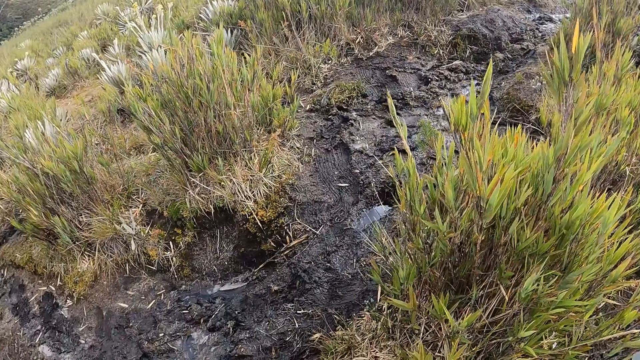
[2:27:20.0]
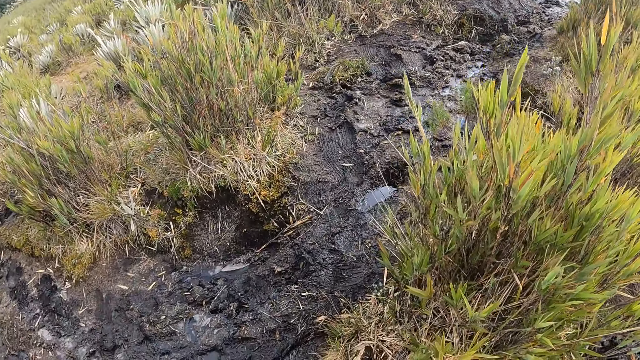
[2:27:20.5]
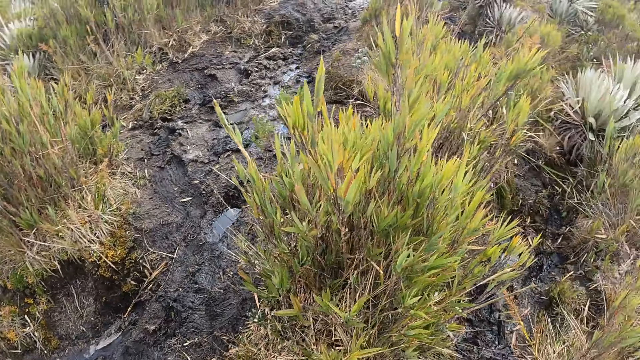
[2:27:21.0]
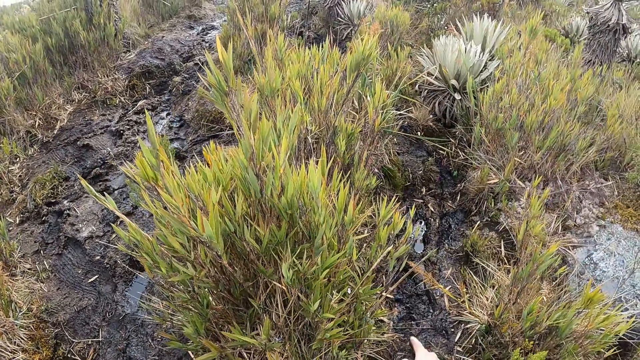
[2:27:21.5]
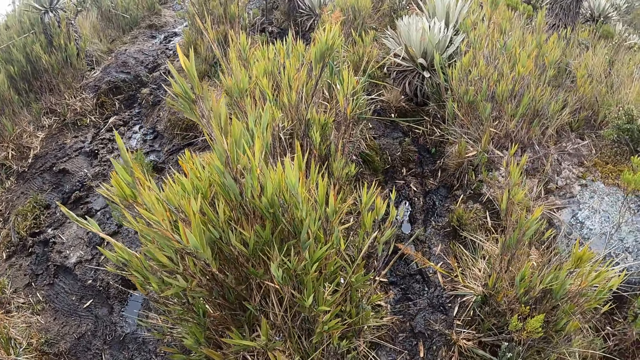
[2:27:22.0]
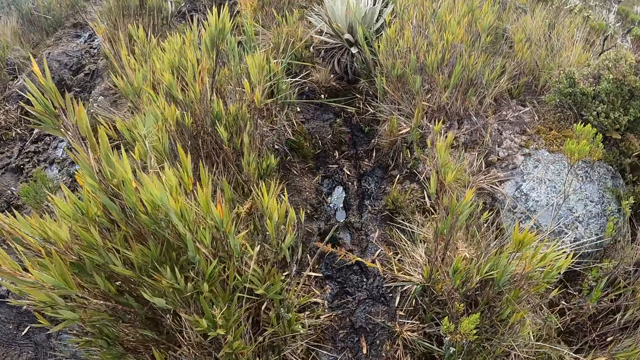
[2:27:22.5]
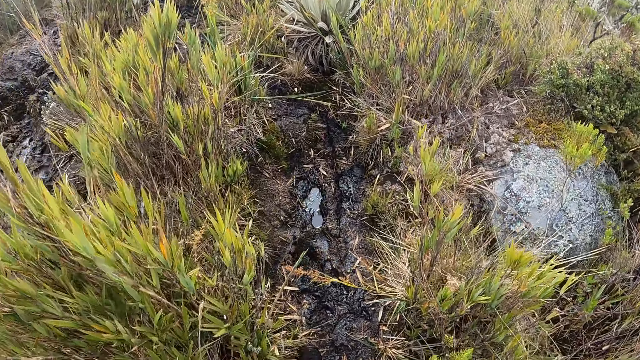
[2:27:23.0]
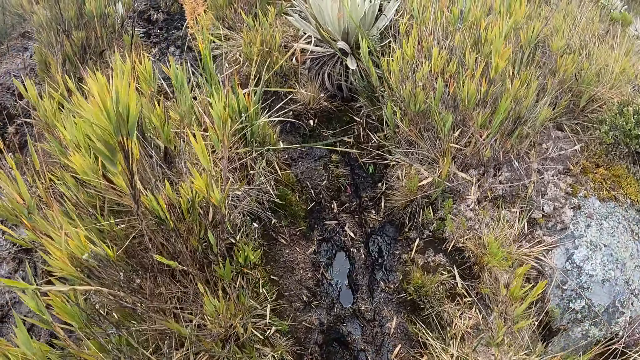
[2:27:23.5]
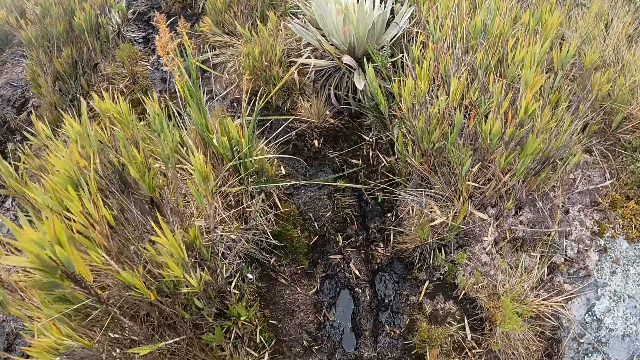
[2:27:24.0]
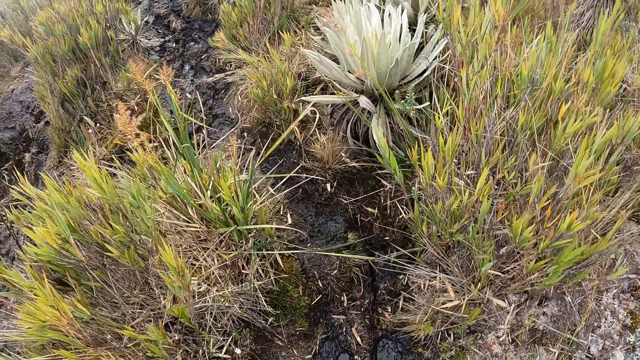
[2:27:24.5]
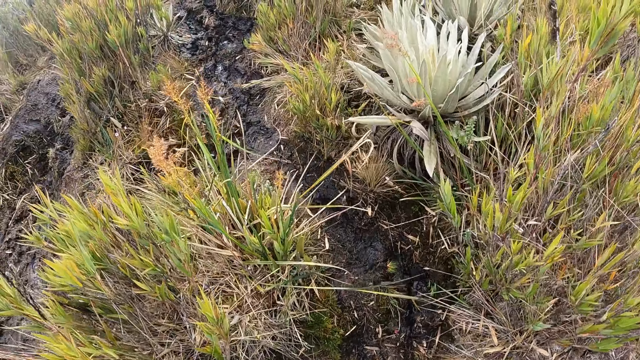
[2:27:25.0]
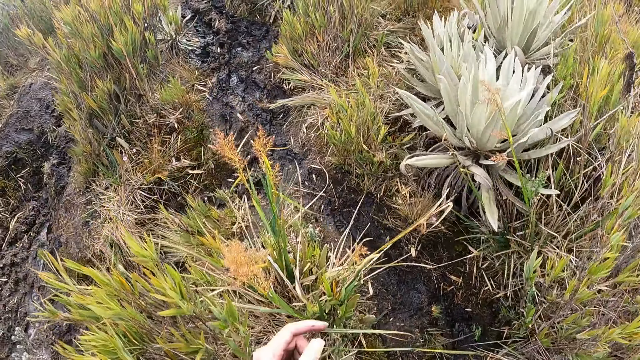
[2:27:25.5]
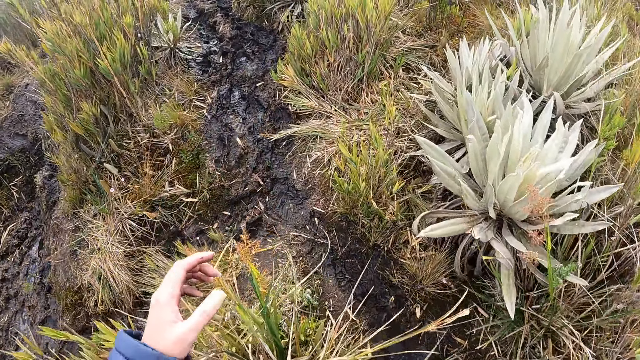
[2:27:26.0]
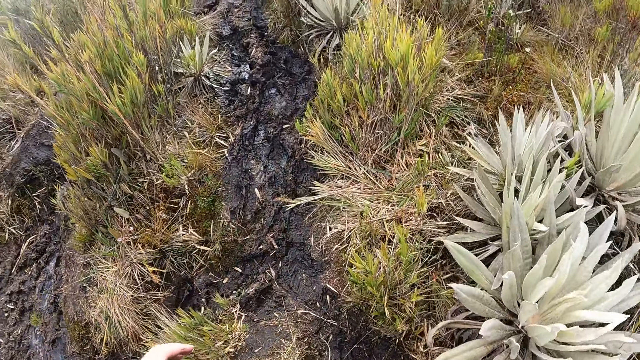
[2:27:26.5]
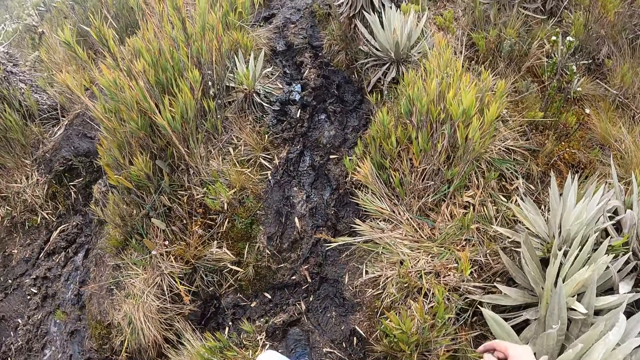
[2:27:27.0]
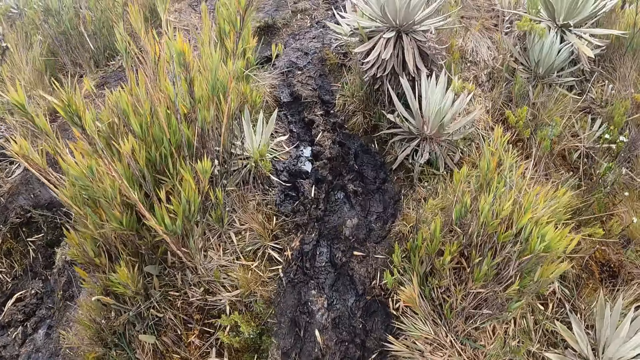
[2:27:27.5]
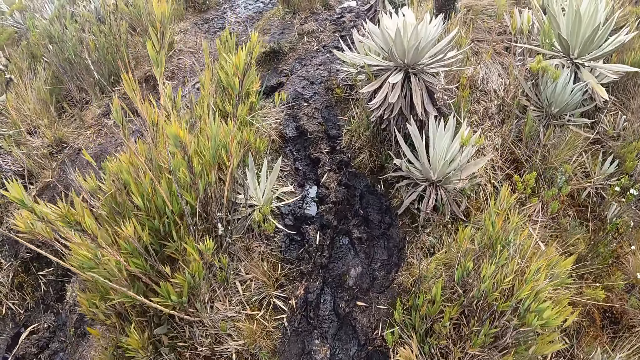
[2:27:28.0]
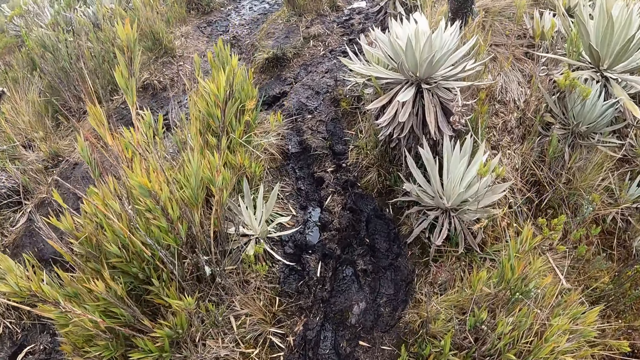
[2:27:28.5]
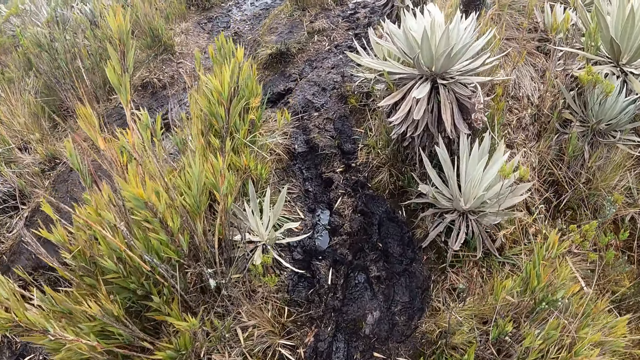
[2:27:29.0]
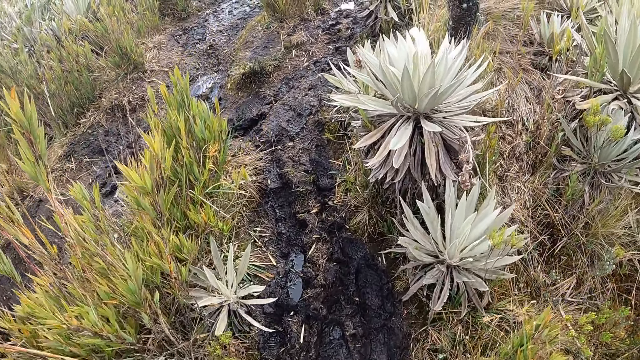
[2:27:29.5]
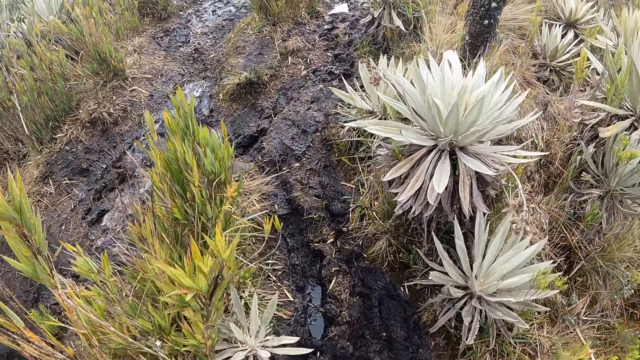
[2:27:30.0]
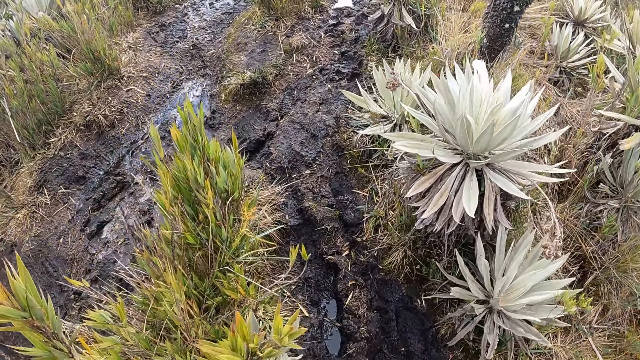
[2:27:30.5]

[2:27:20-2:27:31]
The camera wearer points at the ground. They hike up the hill. They walk on the pathway.

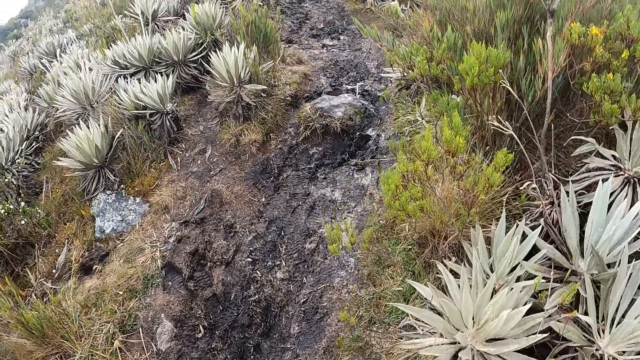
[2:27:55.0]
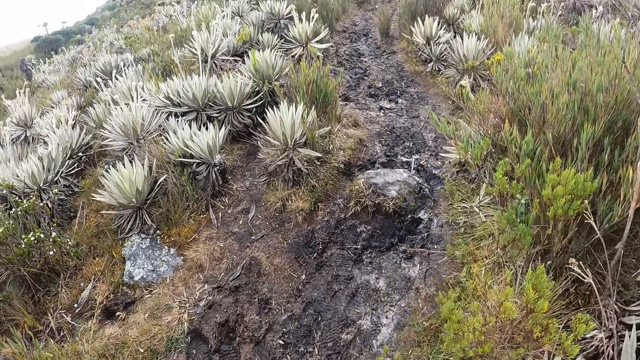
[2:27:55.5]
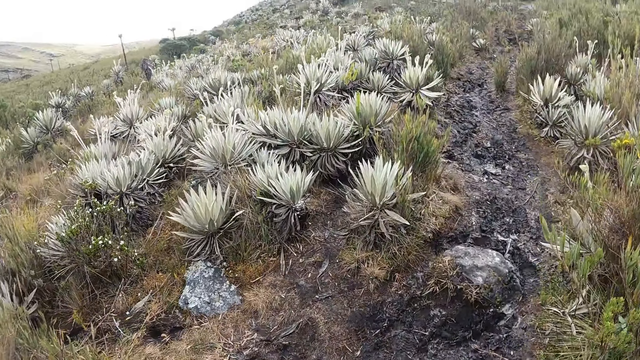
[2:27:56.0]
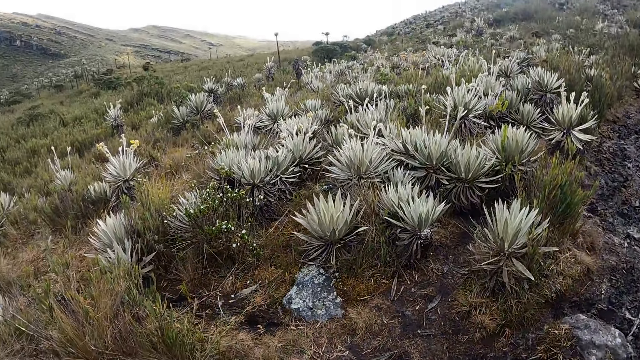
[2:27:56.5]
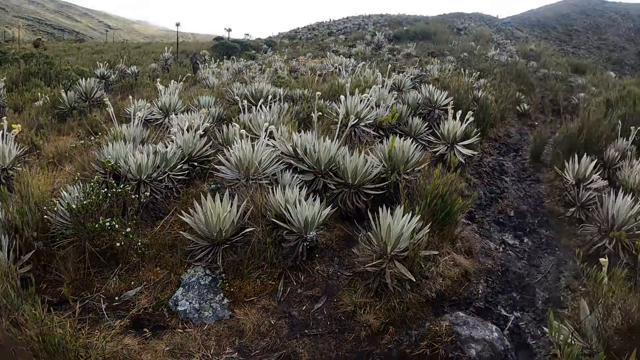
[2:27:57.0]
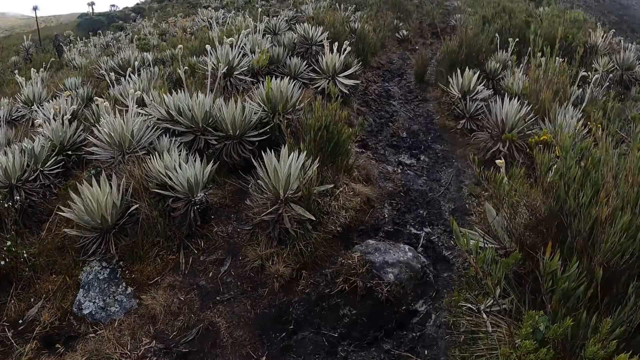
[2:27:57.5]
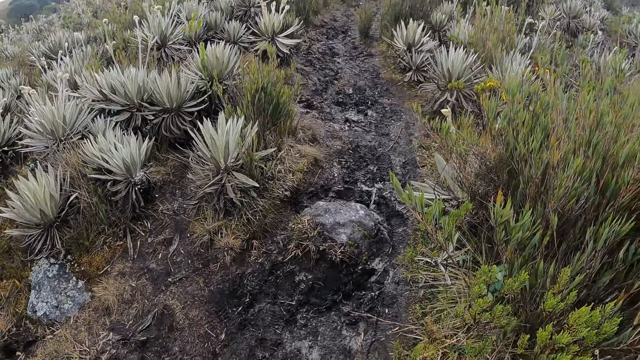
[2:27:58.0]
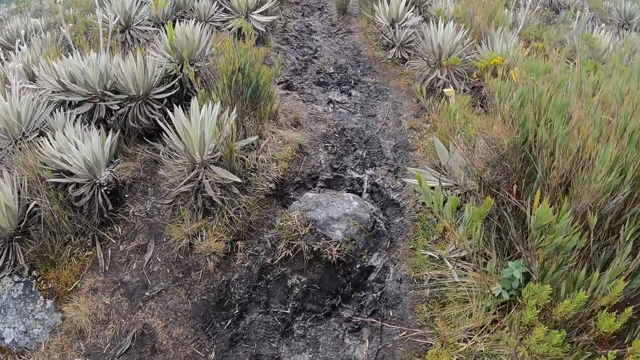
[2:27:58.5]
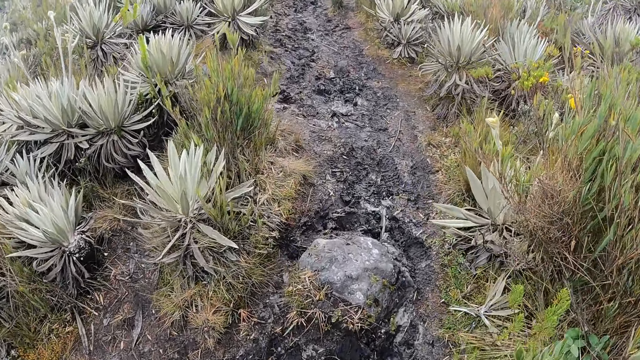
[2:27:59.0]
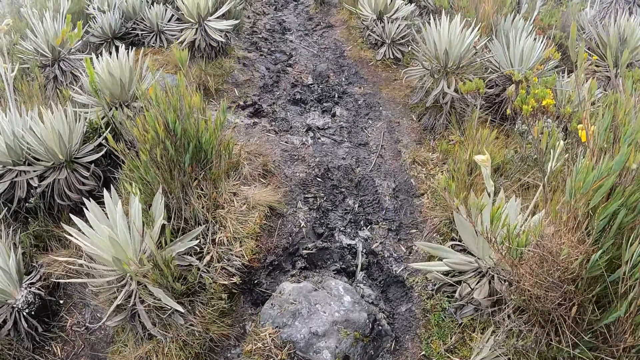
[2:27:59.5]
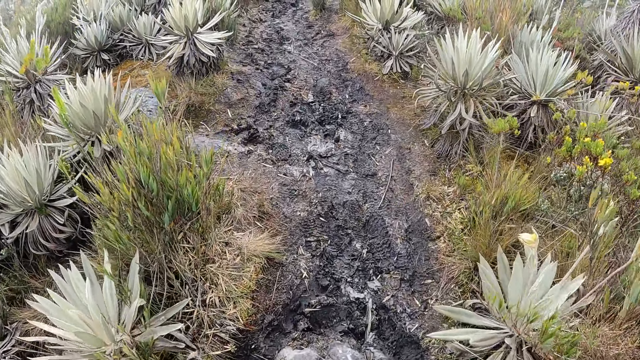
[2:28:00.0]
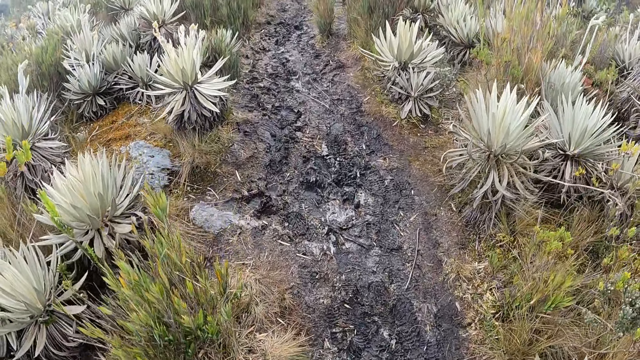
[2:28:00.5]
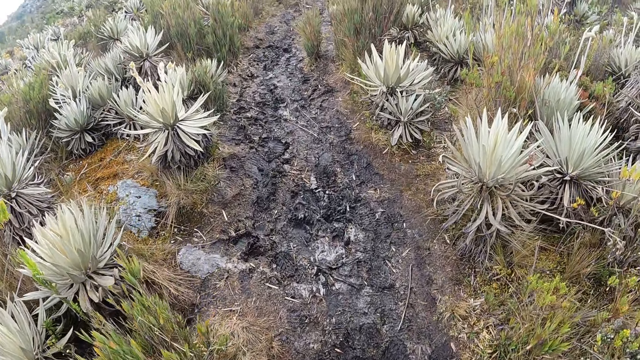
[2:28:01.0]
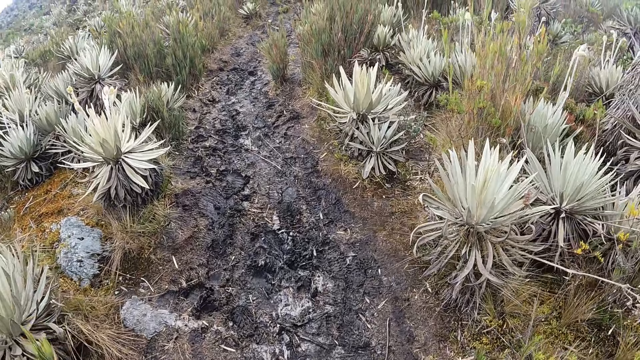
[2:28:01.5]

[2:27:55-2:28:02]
The camera wearer looks at the plants.
